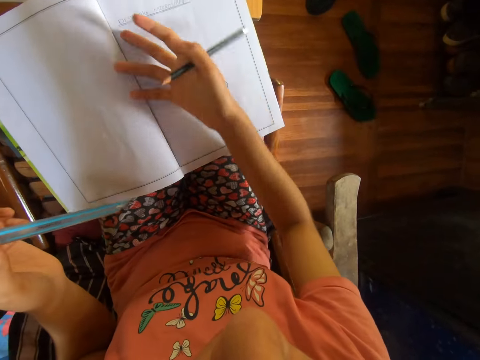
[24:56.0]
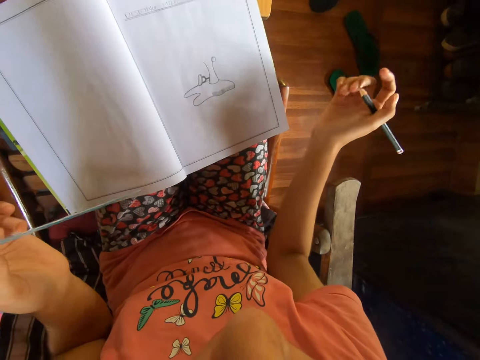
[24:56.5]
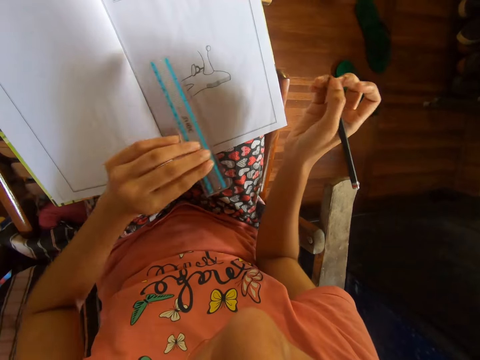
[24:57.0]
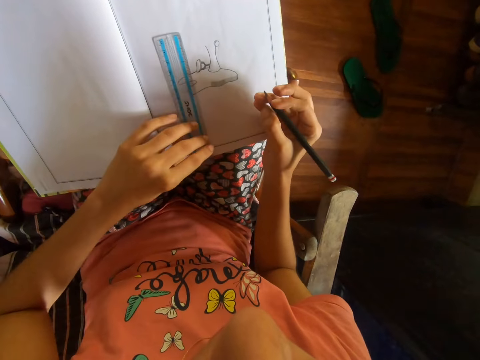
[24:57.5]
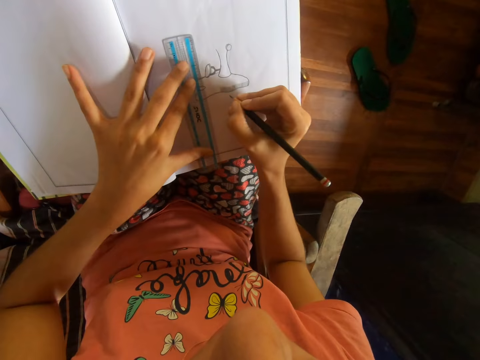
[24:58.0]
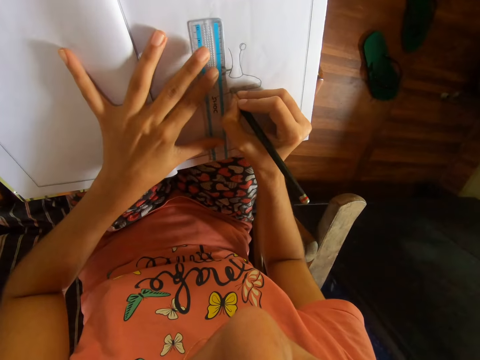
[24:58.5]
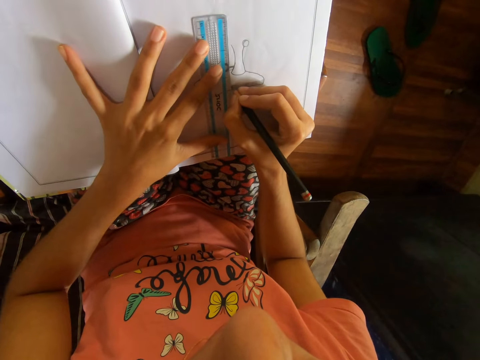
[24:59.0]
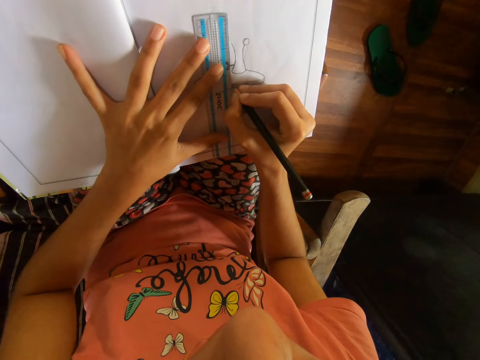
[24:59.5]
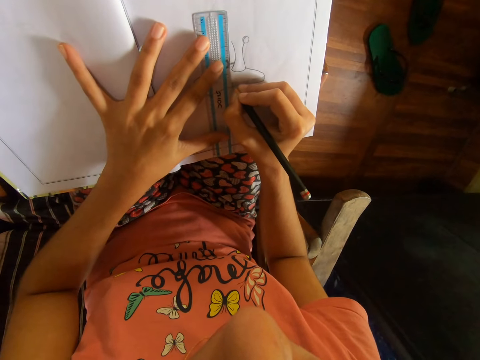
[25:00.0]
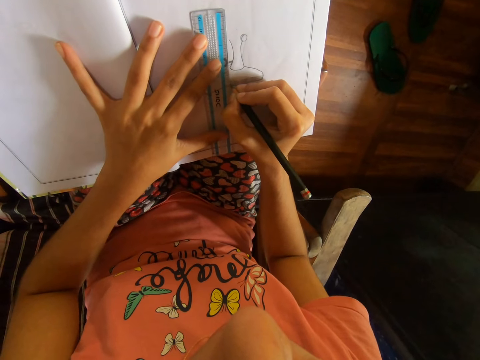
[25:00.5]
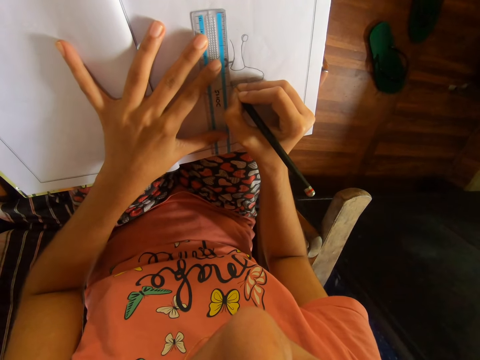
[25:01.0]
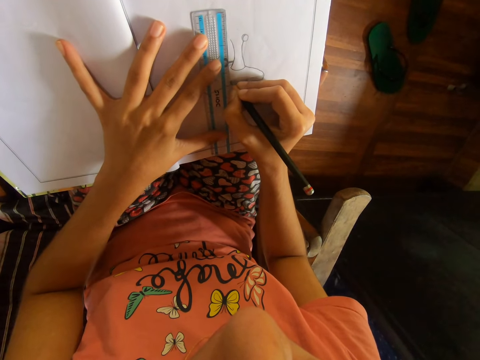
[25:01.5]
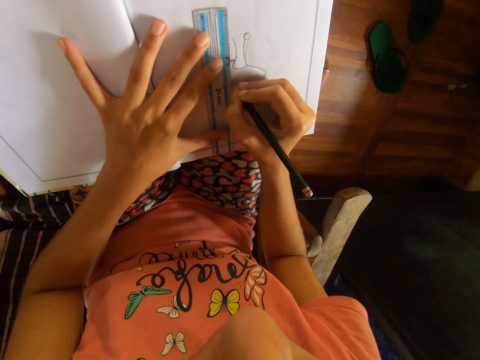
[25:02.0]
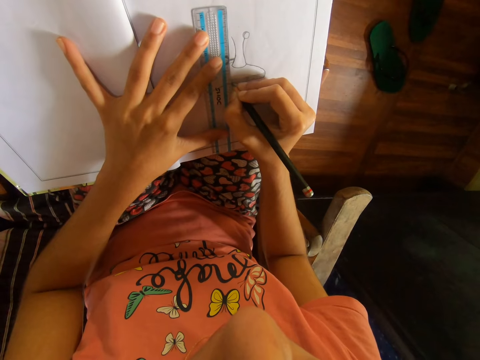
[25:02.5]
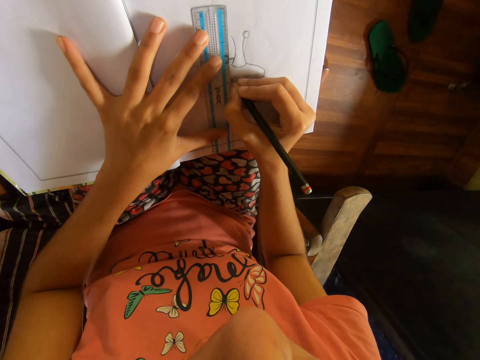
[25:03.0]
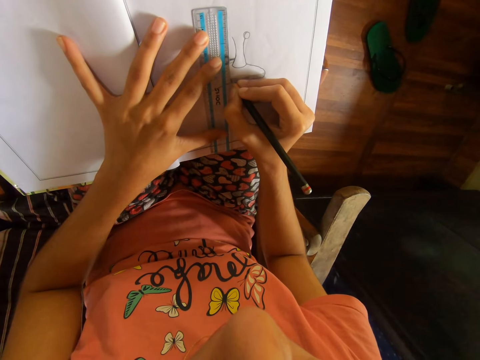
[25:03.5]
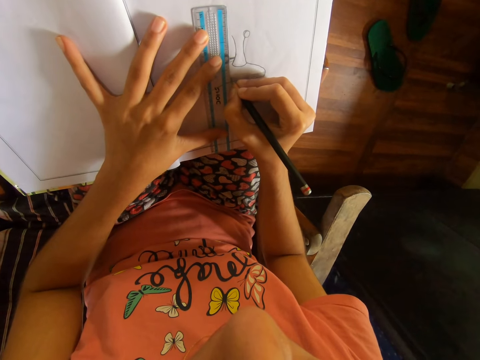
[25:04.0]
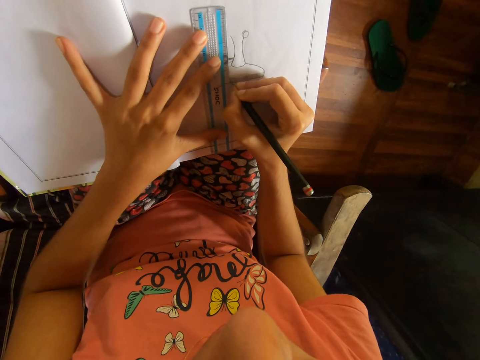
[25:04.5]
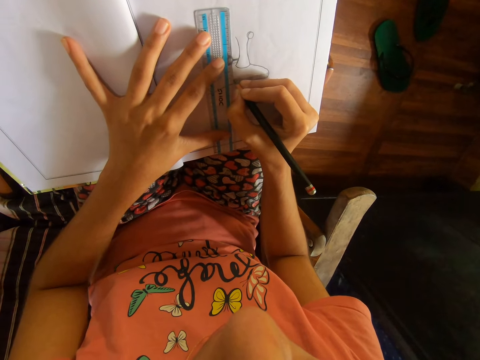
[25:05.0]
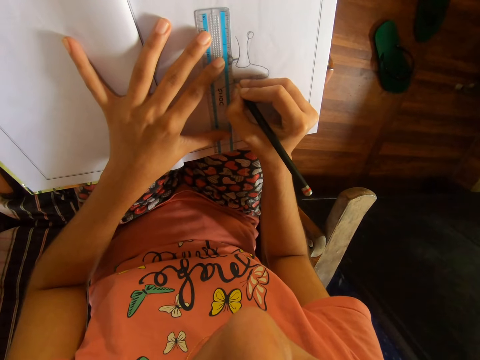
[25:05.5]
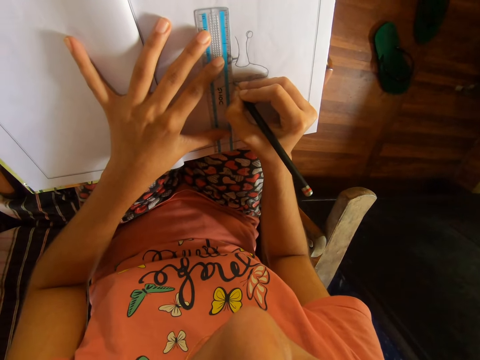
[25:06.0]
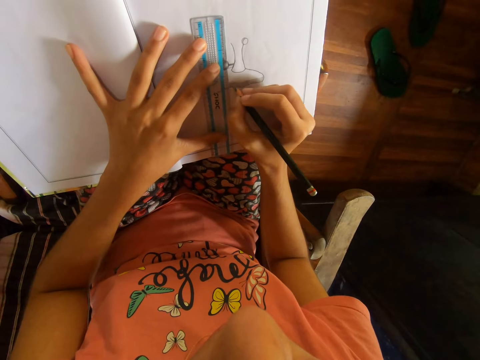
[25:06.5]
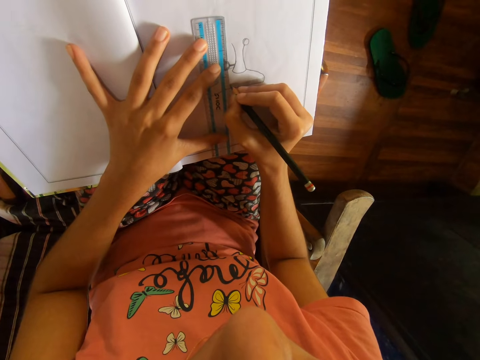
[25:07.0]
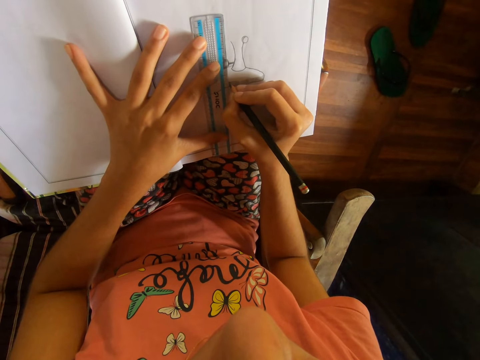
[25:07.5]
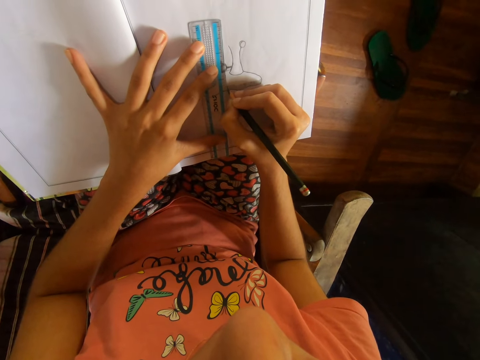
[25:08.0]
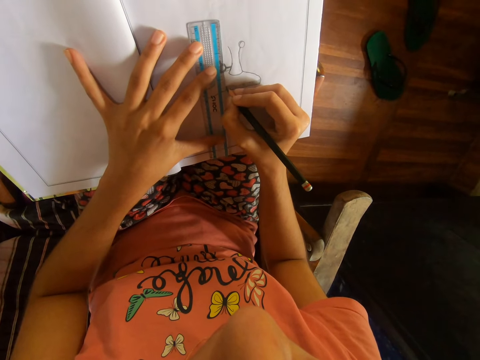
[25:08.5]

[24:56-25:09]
The camera wearer rubs a drawing book with her right hand. She places the ruler on the drawing book with her left hand. She moves the ruler on the drawing book with her left hand. She draws on the drawing book with the pencil and the ruler in her hands. She puts the ruler on the drawing book. She draws with the pencil. She moves the ruler with her left hand. She draws with the pencil. She moves the ruler with her left hand. She draws with the pencil. She moves the ruler with her left hand. She draws with the pencil.

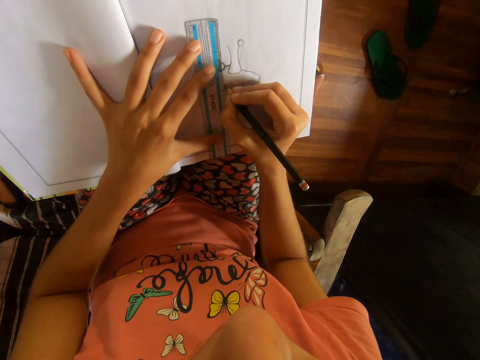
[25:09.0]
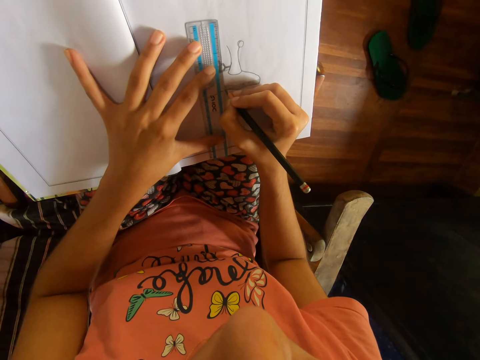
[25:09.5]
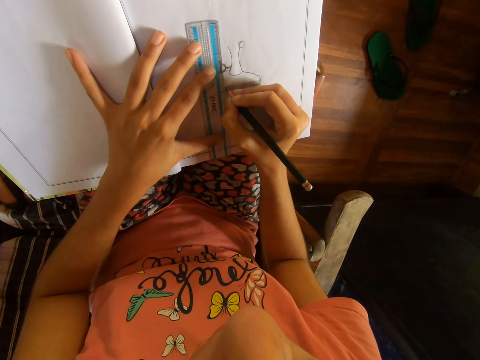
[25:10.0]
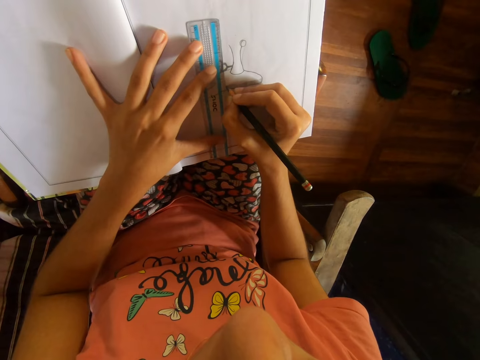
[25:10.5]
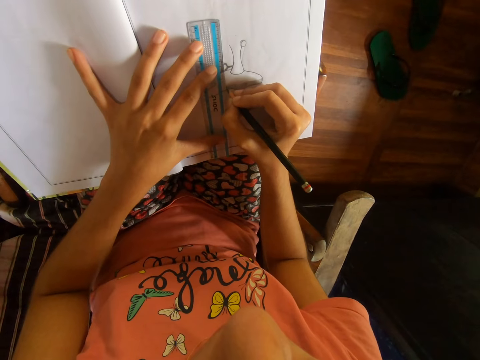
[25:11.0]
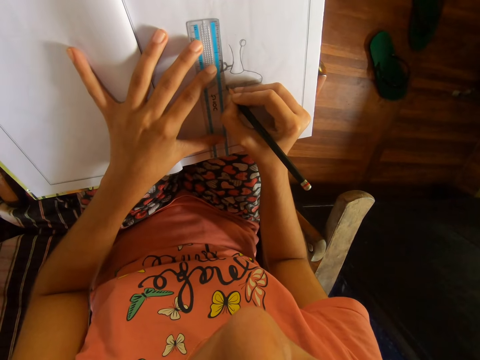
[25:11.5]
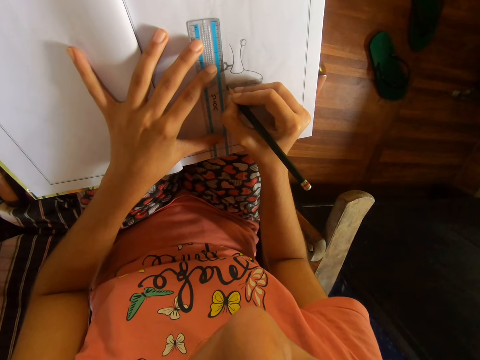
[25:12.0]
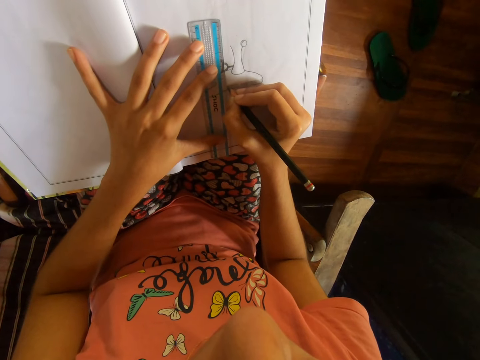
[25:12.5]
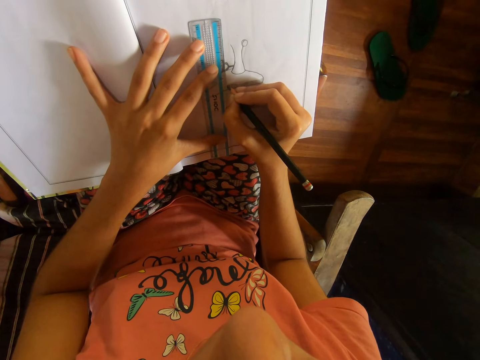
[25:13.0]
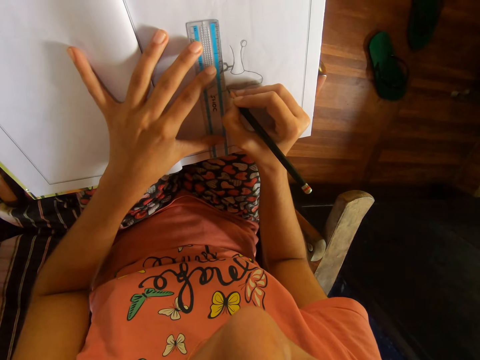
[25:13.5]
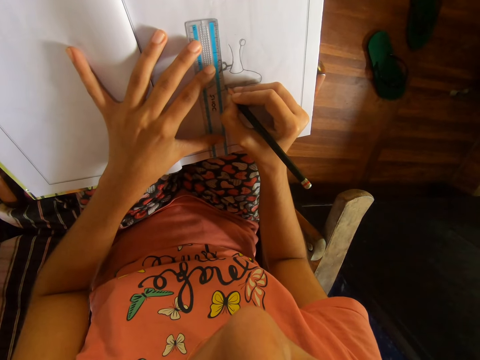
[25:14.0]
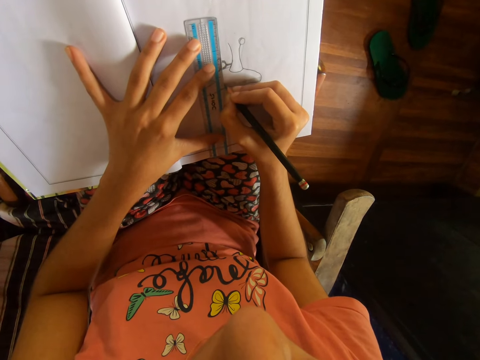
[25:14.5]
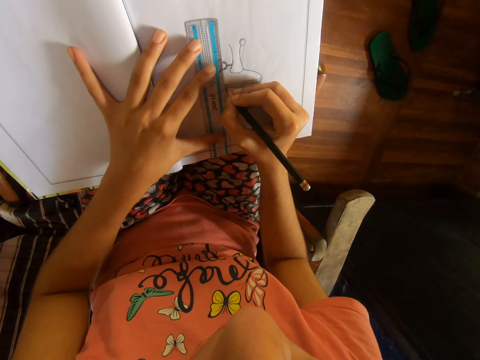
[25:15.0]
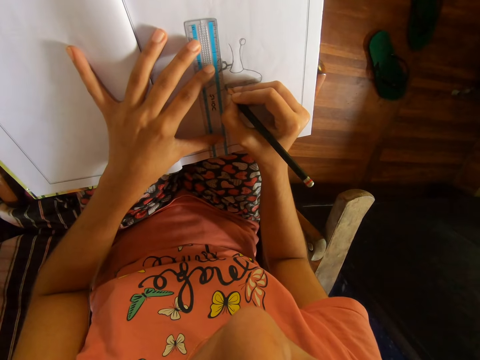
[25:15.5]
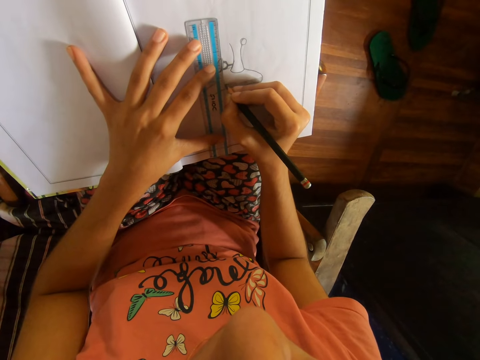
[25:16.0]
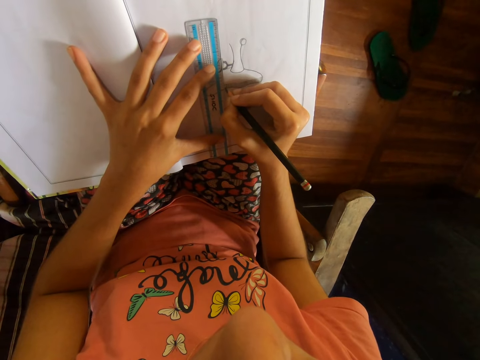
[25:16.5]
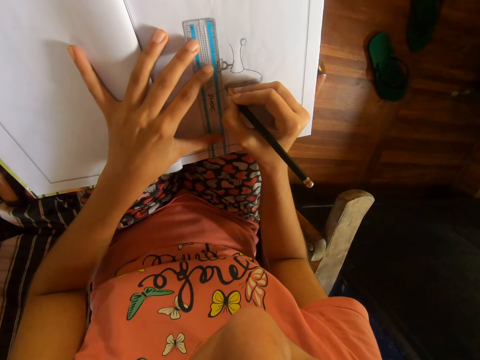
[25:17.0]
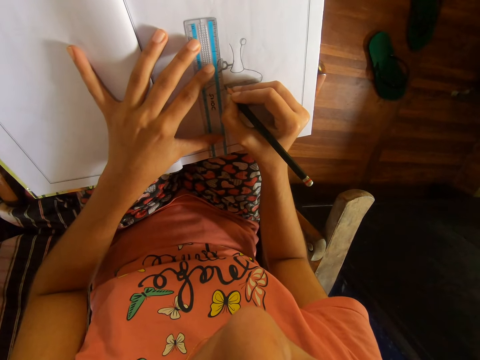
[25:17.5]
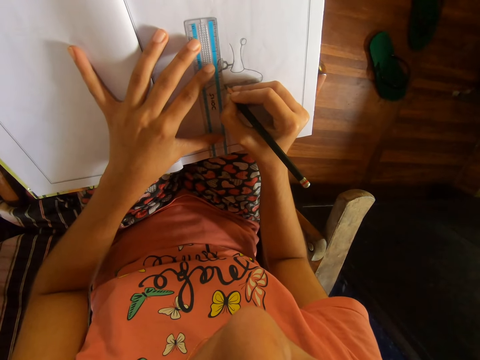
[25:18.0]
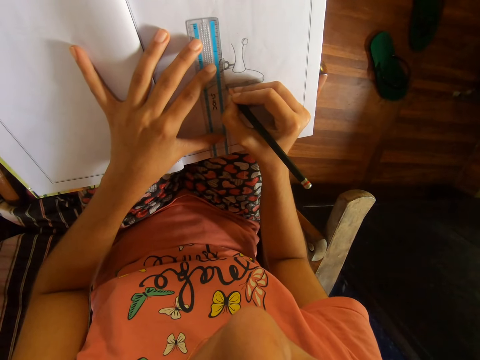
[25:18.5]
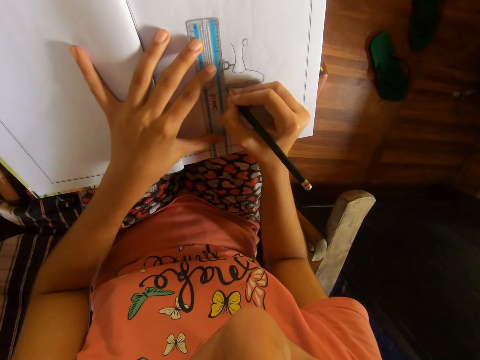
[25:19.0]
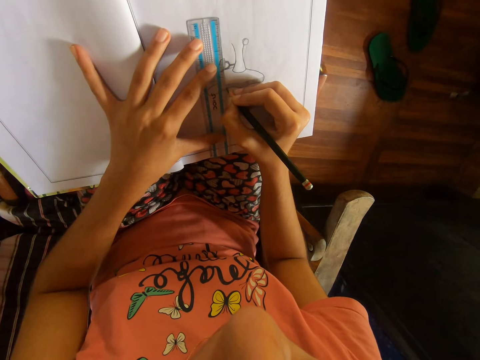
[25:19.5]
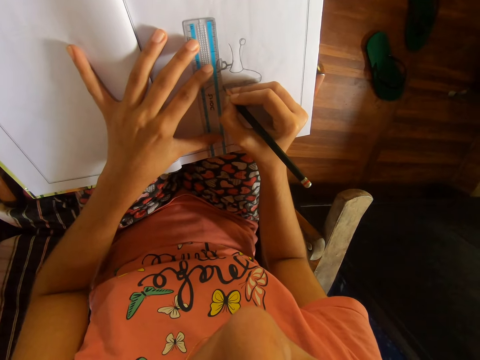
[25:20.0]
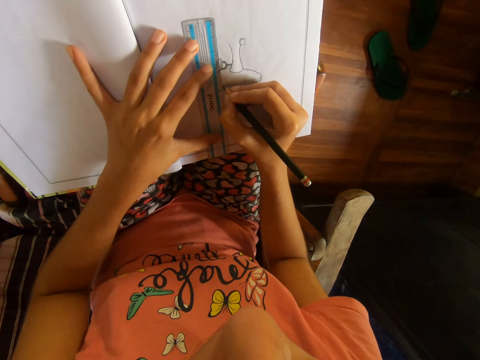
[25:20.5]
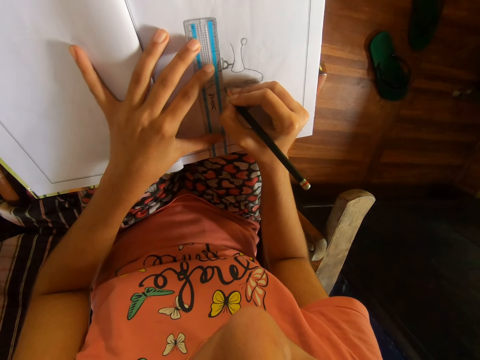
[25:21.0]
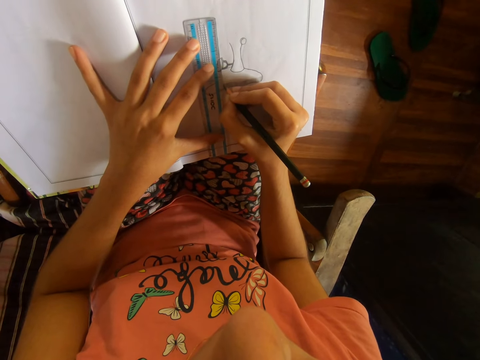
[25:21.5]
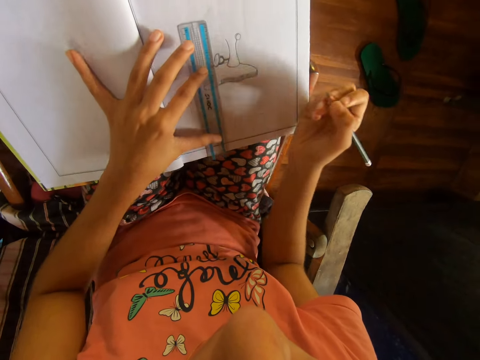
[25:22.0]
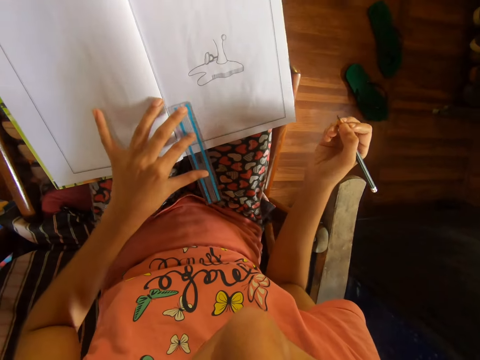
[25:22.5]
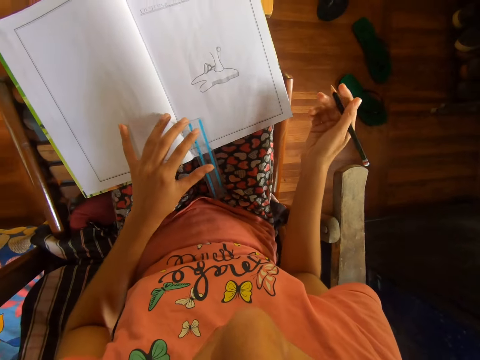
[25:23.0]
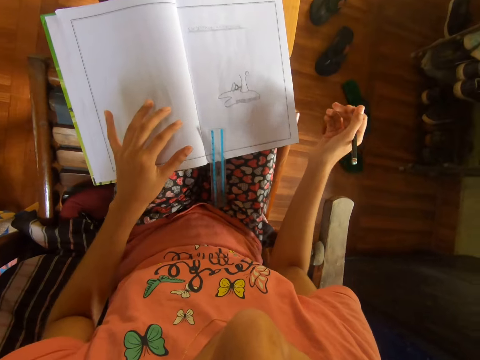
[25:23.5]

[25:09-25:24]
The camera wearer moves the ruler with her left hand. She draws with a pencil. She moves the ruler with her left hand. She draws with the pencil. She moves the ruler with her left hand. She draws with the pencil. She moves the ruler with her left hand. She draws with the pencil. She moves the ruler with her left hand. She draws with the pencil. She moves the ruler with her left hand. She draws with the pencil. She moves the ruler with her left hand. She draws with the pencil. She moves the ruler on the drawing book with her left hand. She moves her right hand.
